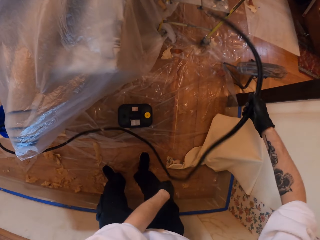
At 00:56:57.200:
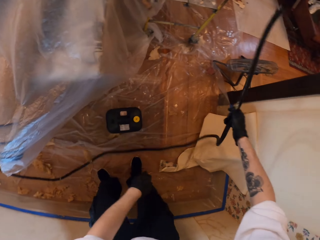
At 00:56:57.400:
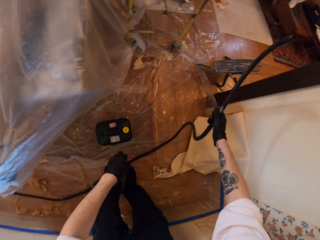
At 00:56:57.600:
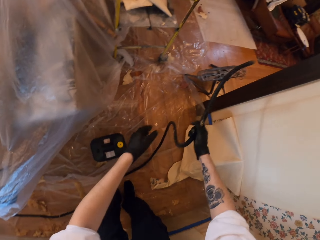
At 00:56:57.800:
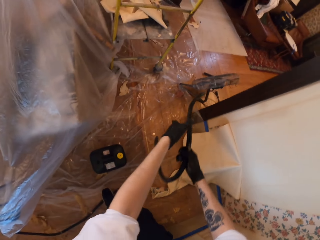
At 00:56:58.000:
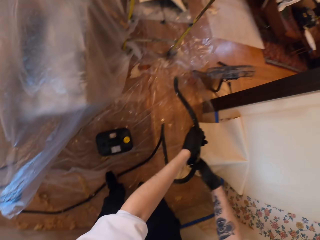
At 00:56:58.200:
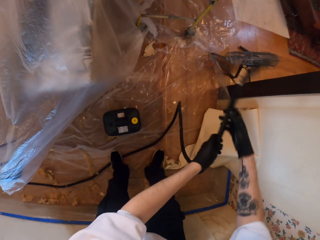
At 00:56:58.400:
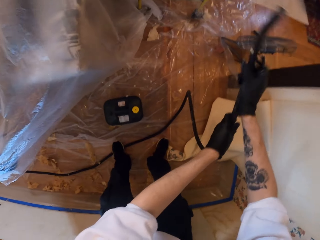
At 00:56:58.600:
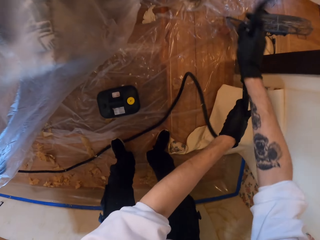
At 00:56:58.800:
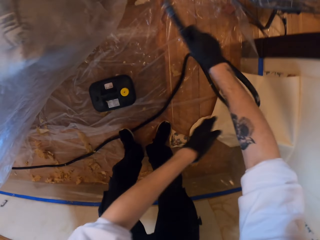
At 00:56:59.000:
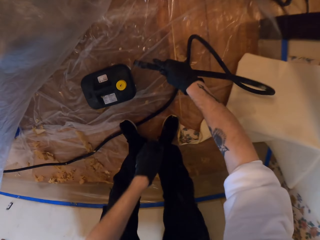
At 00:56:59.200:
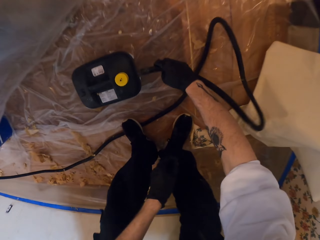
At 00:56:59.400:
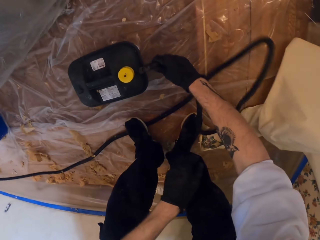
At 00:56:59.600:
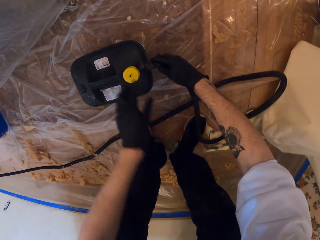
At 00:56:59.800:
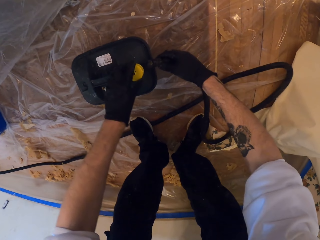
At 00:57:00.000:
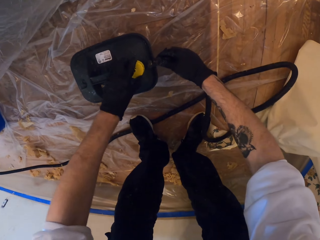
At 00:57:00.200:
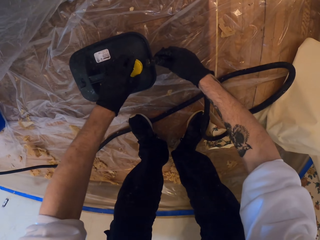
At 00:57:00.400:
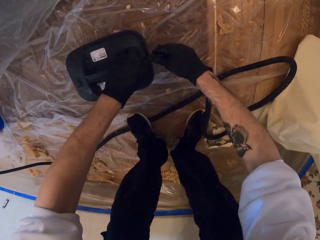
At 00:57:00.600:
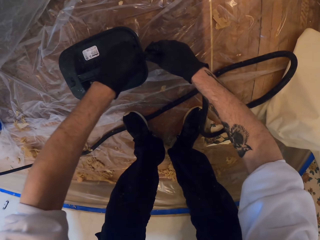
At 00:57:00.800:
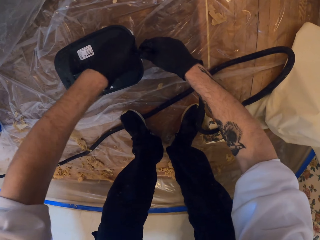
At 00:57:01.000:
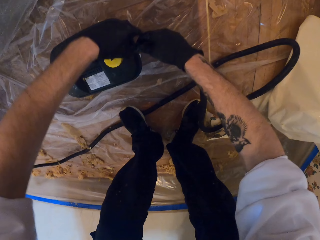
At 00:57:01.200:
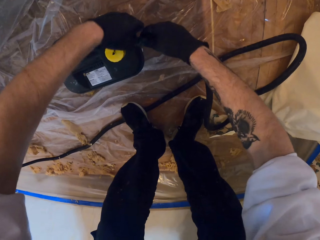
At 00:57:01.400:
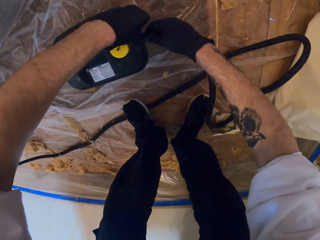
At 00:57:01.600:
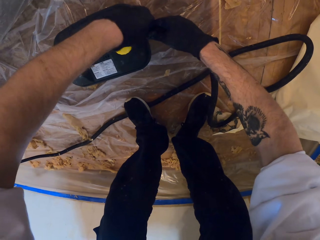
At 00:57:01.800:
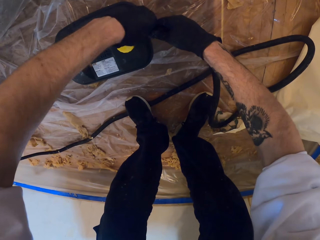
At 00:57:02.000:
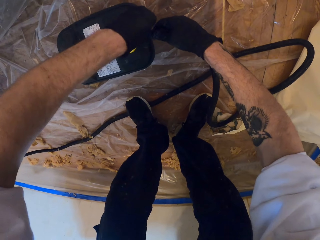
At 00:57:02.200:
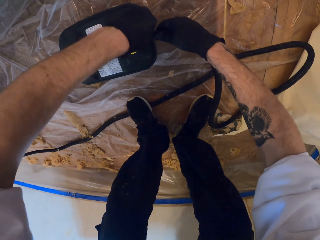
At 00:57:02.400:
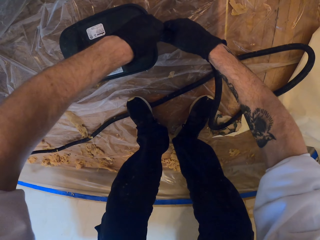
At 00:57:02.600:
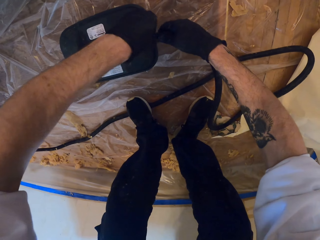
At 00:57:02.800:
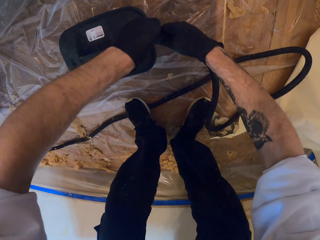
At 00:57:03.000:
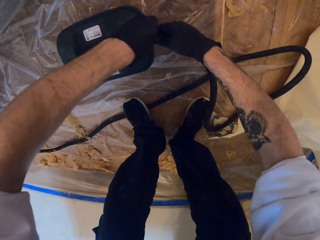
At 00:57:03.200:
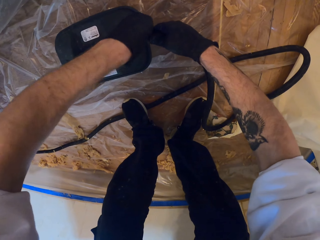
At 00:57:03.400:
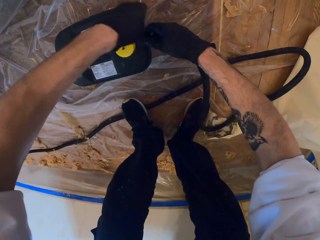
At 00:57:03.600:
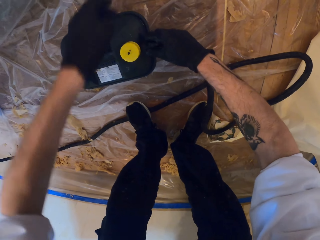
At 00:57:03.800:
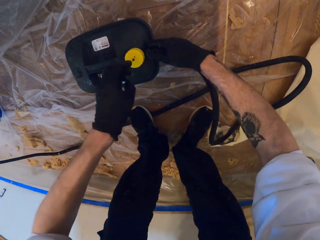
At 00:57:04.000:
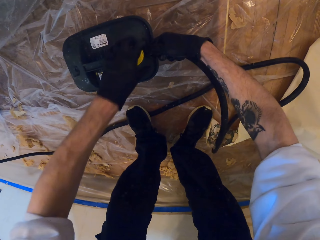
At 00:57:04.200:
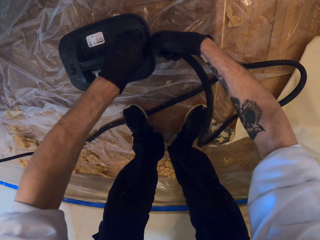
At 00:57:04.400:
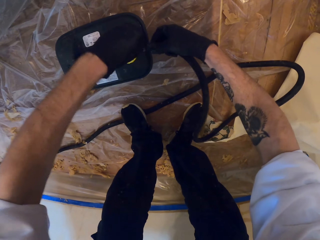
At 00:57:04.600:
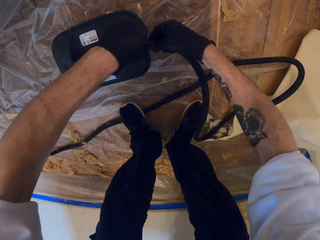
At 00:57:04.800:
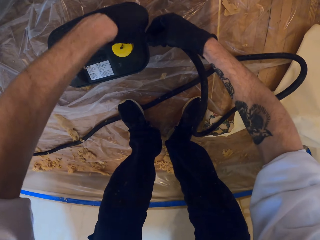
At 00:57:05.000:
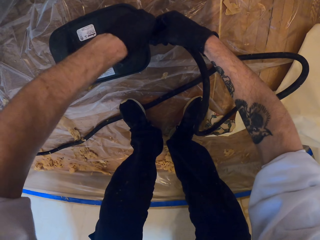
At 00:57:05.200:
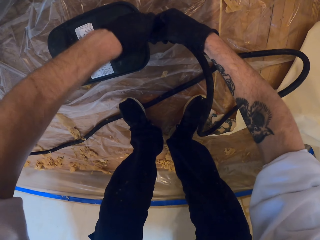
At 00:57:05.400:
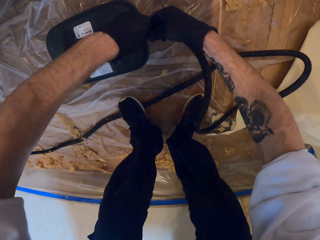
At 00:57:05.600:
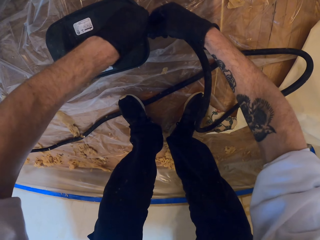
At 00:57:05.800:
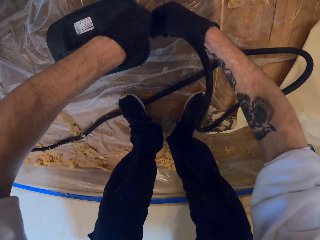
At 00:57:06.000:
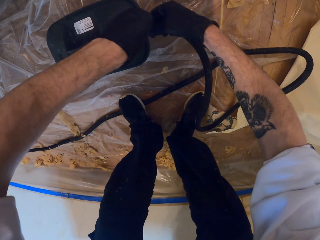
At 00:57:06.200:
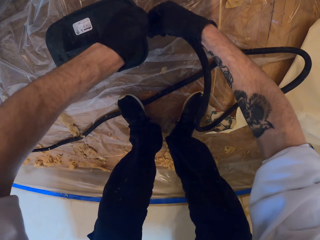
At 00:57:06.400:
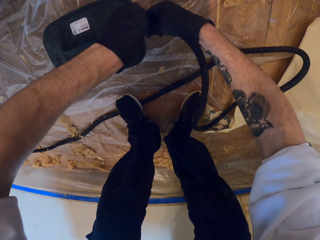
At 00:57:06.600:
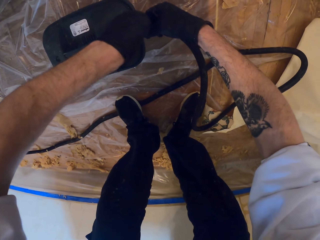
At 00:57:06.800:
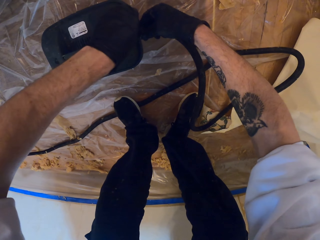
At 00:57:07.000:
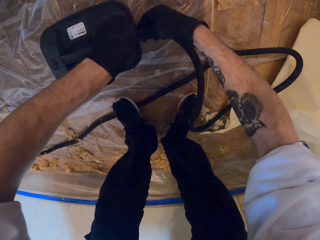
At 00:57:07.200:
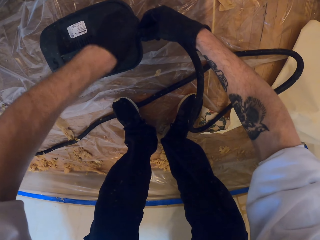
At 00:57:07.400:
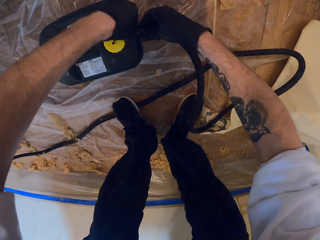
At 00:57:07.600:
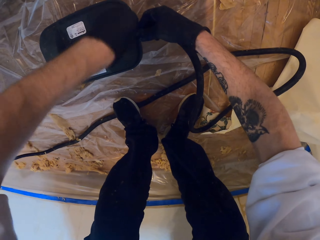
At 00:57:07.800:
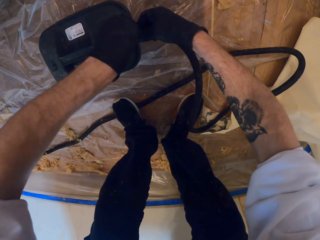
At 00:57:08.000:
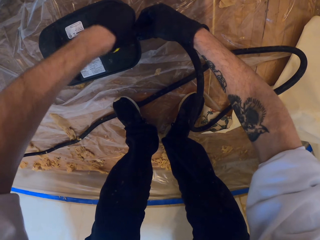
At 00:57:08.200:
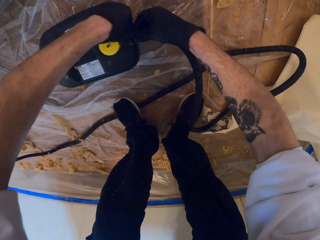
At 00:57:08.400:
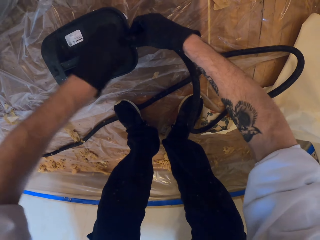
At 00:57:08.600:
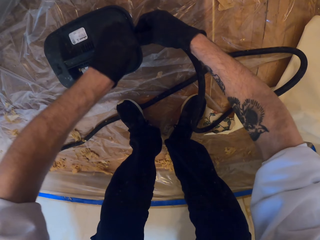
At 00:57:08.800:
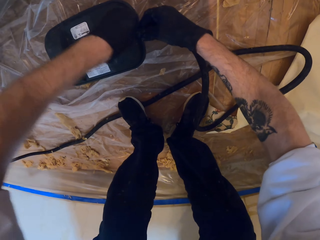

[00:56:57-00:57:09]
The camera wearer fixes the pipe on the tank.

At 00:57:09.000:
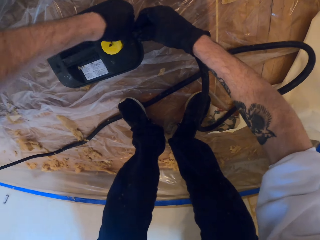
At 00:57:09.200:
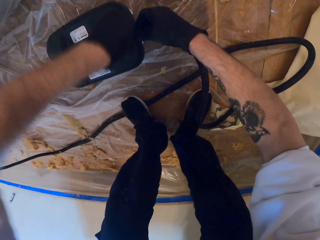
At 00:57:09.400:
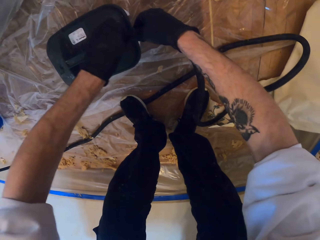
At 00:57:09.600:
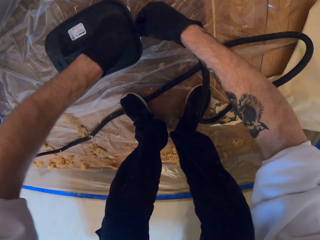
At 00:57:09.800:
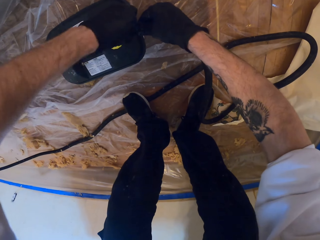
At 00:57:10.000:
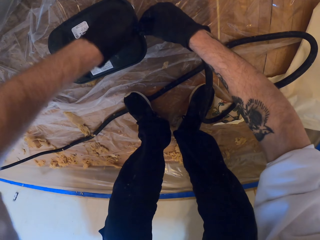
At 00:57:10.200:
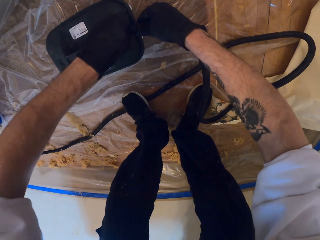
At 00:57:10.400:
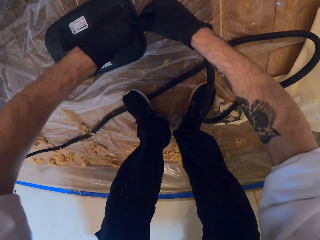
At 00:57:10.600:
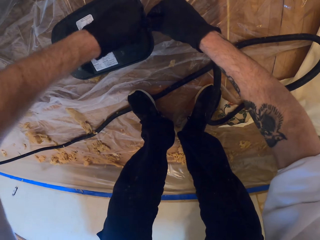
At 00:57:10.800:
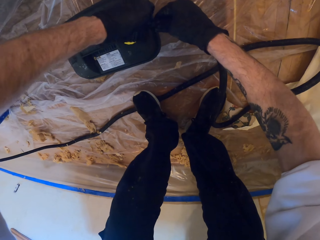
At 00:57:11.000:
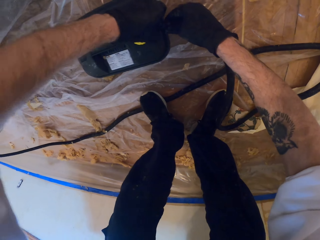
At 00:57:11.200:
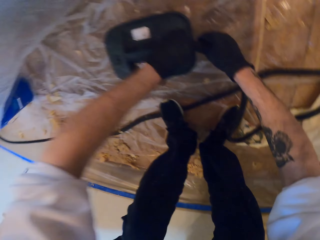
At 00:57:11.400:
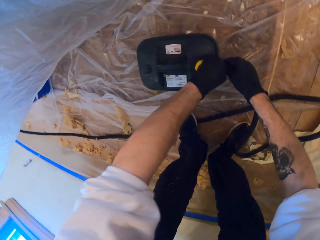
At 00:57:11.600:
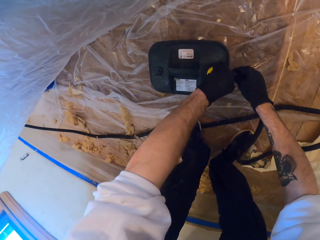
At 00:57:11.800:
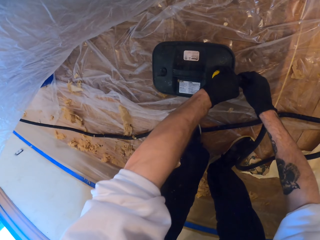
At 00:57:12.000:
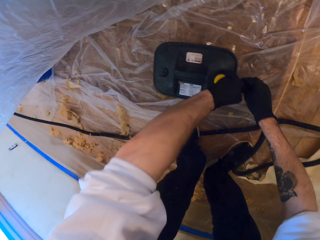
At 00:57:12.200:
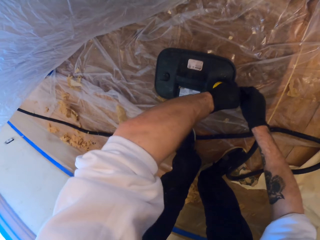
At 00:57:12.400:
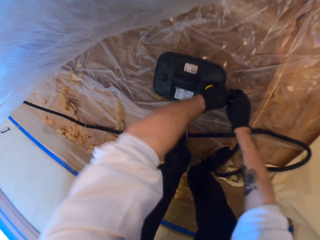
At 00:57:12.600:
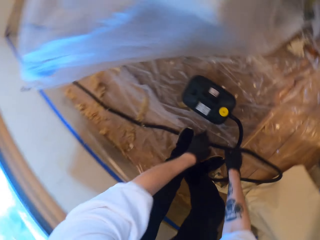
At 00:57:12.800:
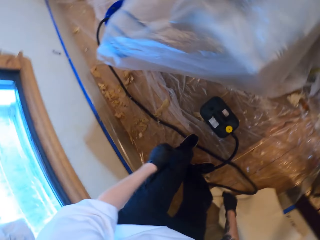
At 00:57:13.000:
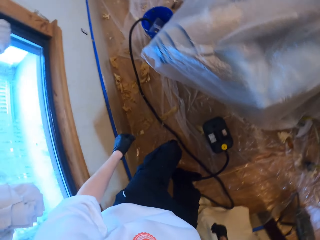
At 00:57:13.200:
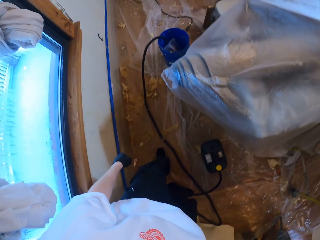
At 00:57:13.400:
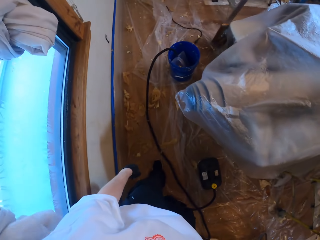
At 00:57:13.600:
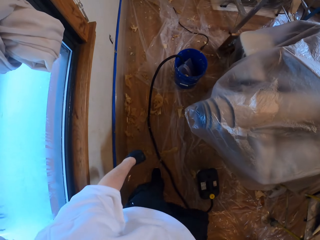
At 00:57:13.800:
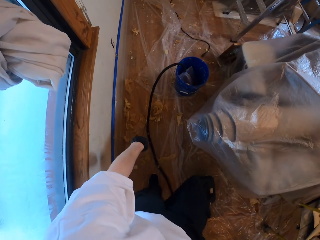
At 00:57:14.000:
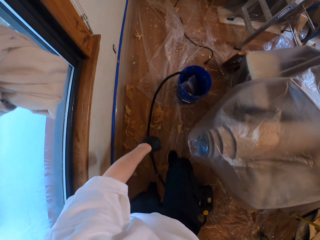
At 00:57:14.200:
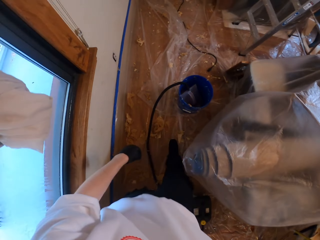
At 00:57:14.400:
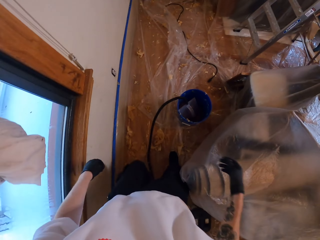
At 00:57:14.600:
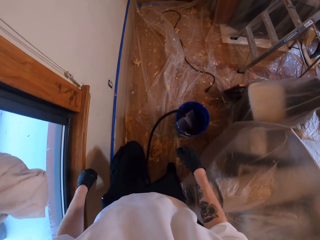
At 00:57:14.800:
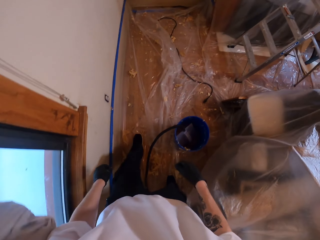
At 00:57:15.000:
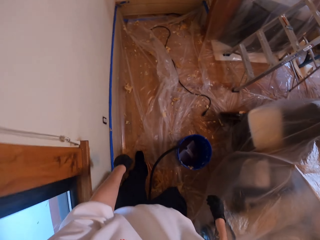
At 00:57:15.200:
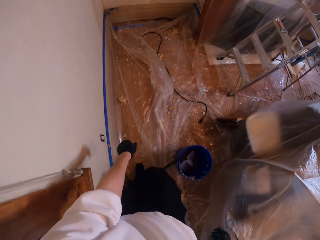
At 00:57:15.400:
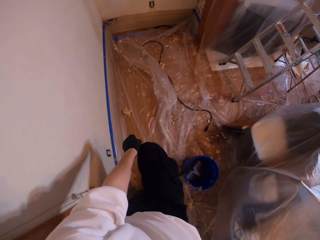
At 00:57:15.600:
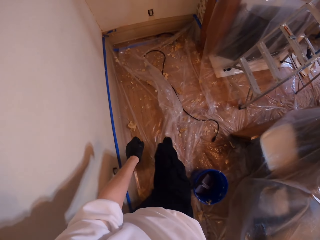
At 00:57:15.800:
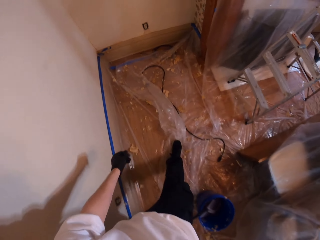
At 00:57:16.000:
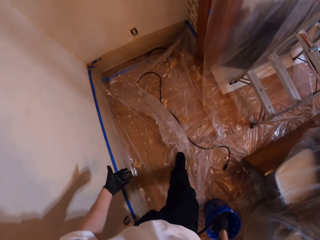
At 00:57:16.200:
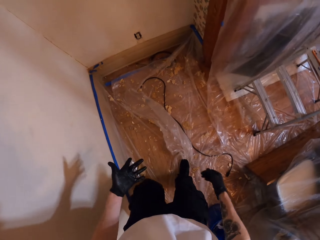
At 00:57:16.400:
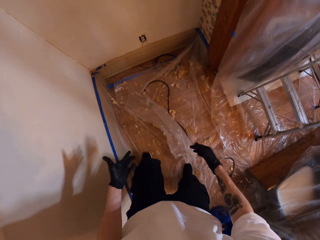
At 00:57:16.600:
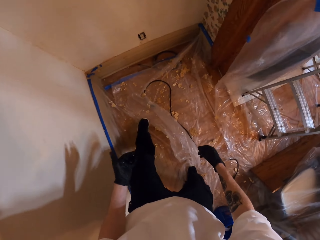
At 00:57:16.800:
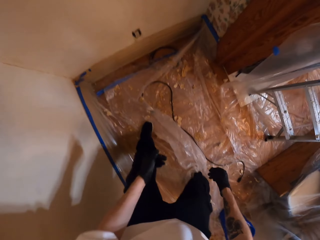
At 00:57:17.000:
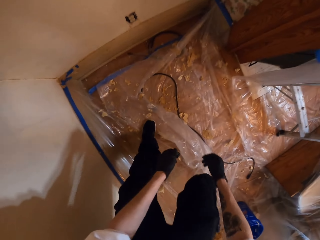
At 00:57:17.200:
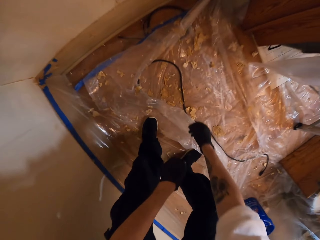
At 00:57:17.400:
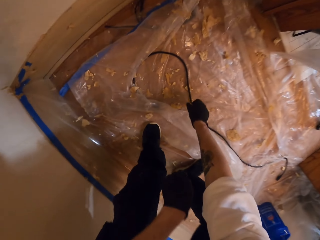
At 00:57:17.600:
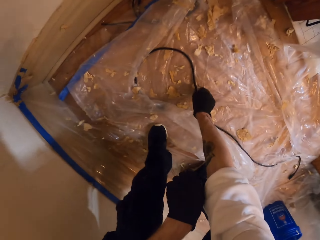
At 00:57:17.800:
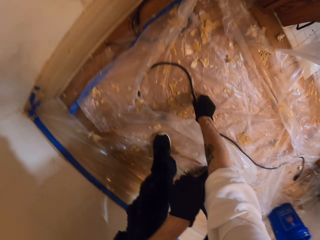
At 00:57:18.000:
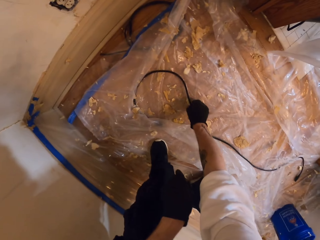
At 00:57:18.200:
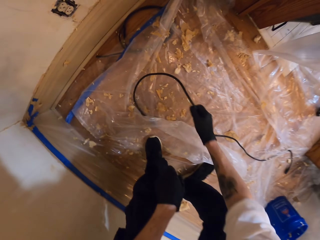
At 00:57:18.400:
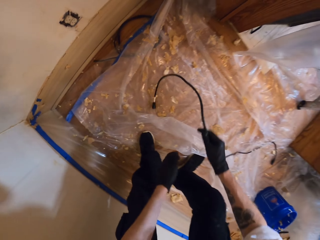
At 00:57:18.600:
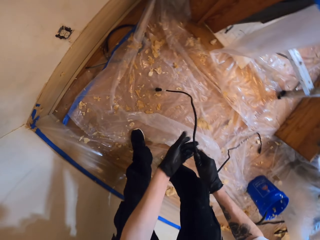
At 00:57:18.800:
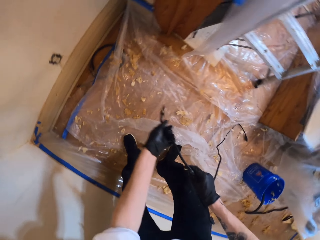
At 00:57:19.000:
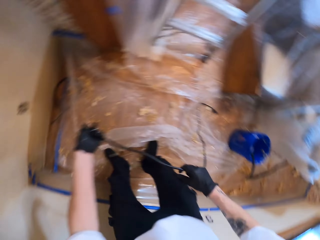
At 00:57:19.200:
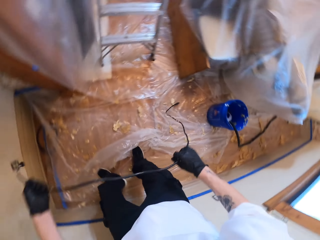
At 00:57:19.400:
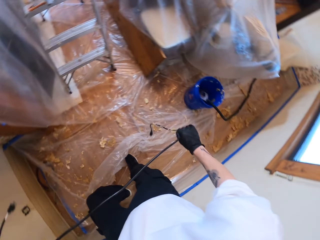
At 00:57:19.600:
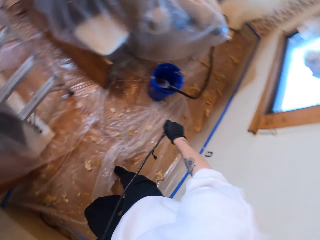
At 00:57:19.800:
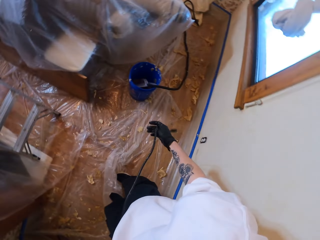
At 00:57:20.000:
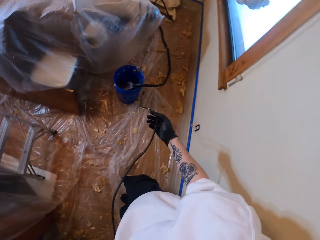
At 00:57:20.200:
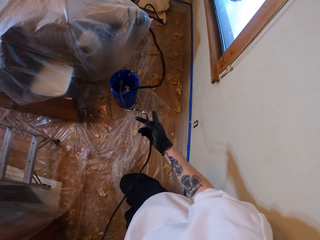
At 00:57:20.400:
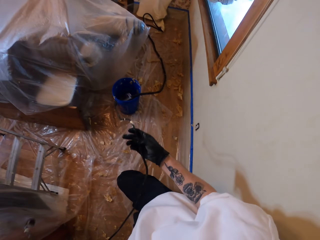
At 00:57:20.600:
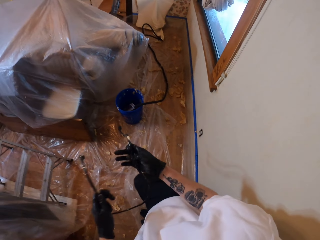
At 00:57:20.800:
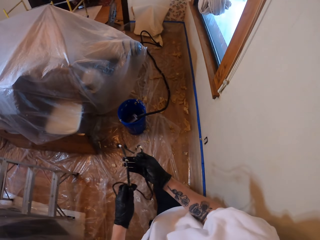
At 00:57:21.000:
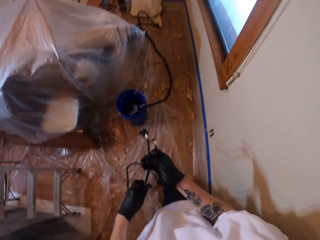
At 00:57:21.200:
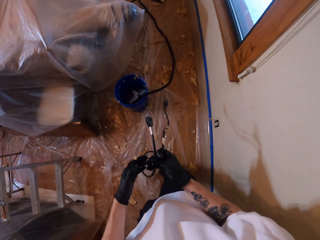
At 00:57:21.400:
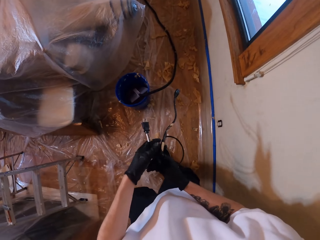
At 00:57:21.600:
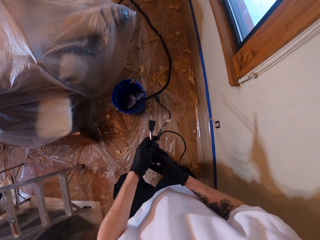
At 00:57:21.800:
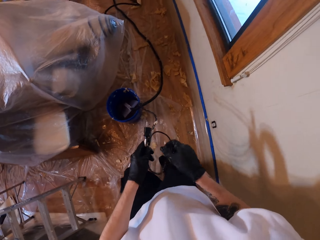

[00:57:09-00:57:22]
The camera wearer walks around the house. They pick up a wire.
